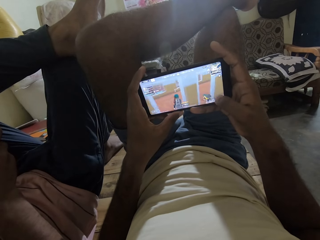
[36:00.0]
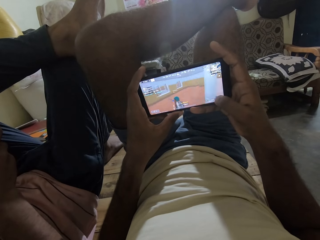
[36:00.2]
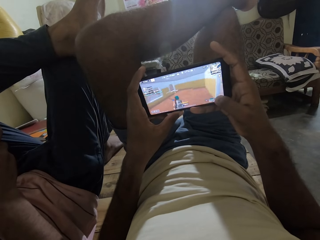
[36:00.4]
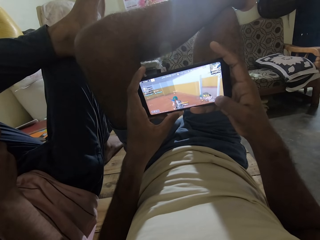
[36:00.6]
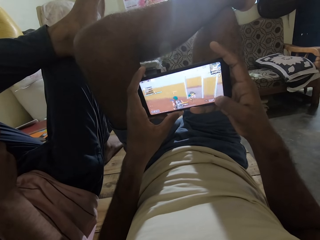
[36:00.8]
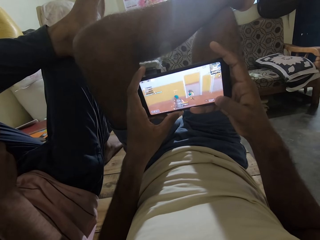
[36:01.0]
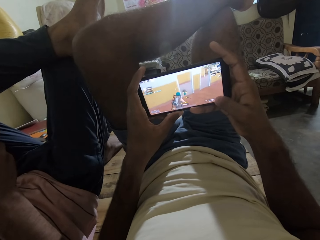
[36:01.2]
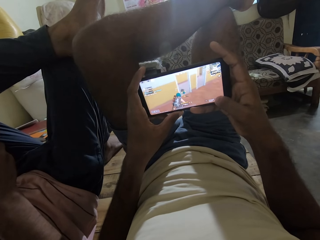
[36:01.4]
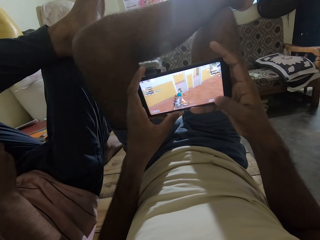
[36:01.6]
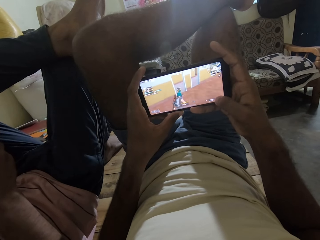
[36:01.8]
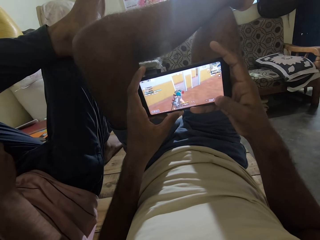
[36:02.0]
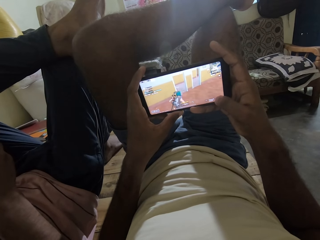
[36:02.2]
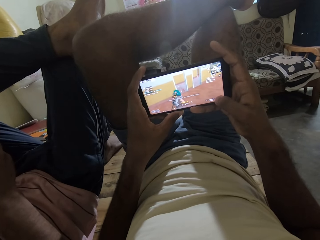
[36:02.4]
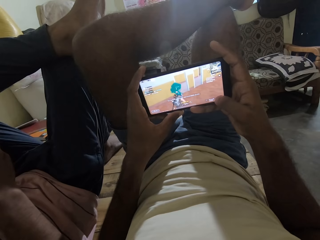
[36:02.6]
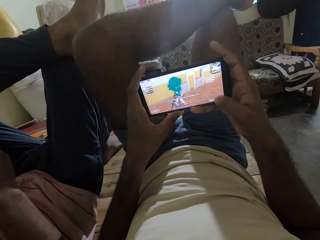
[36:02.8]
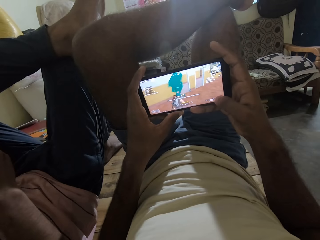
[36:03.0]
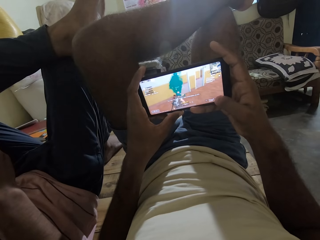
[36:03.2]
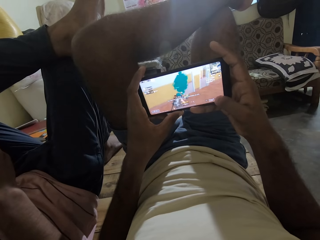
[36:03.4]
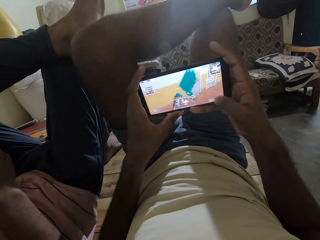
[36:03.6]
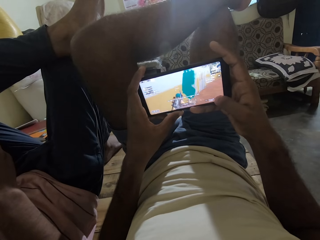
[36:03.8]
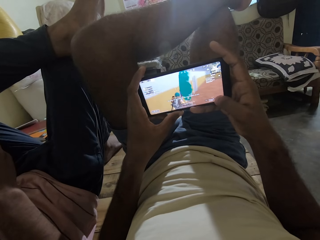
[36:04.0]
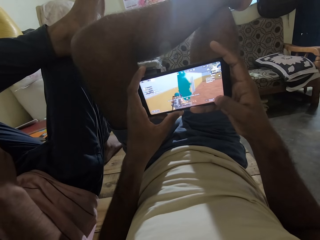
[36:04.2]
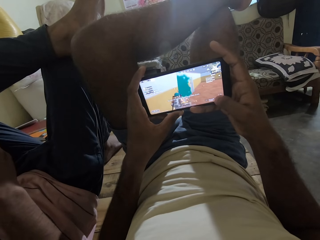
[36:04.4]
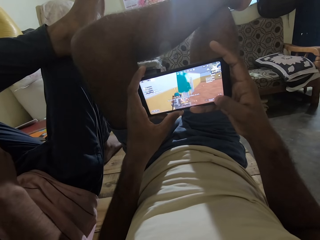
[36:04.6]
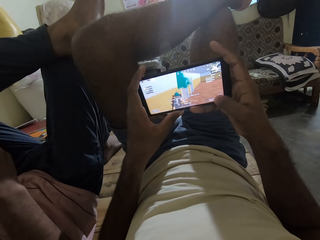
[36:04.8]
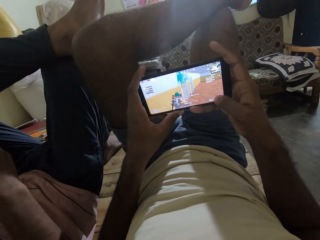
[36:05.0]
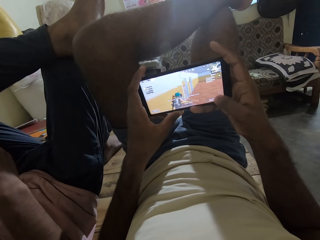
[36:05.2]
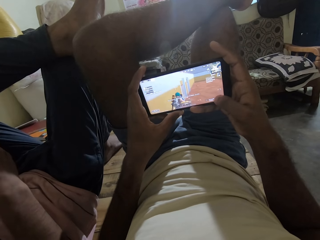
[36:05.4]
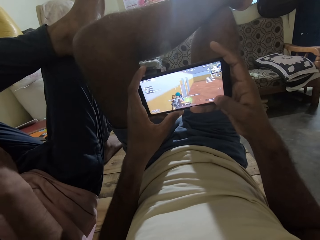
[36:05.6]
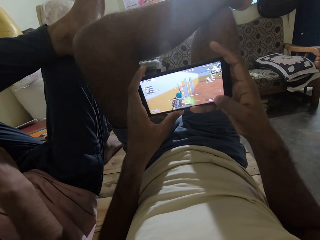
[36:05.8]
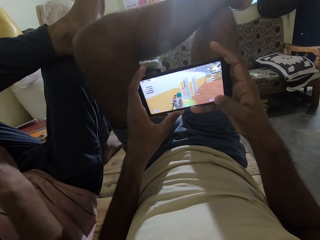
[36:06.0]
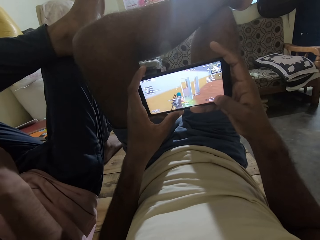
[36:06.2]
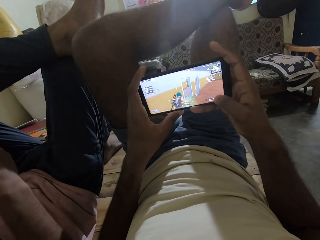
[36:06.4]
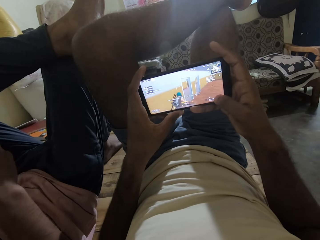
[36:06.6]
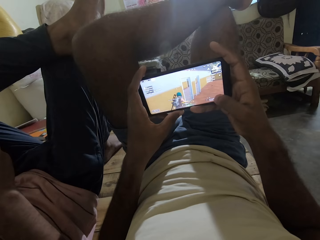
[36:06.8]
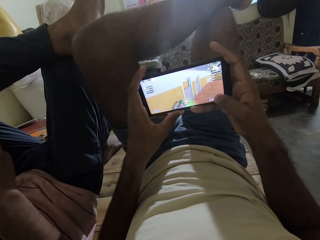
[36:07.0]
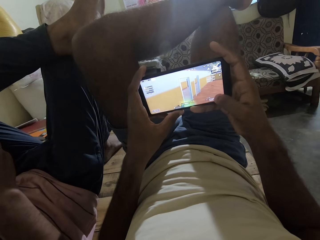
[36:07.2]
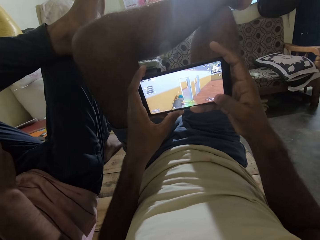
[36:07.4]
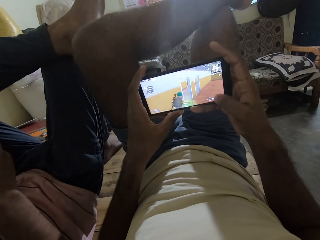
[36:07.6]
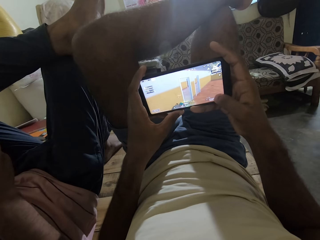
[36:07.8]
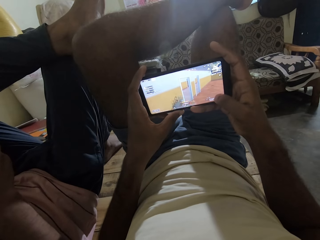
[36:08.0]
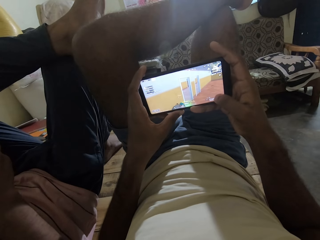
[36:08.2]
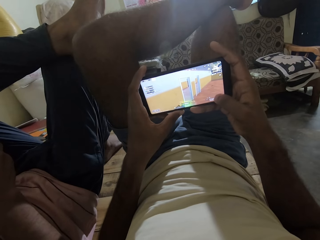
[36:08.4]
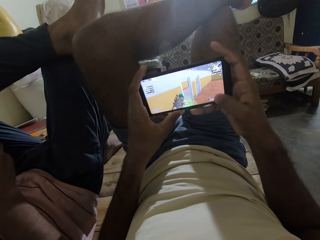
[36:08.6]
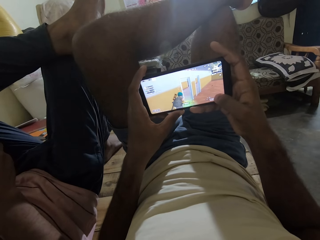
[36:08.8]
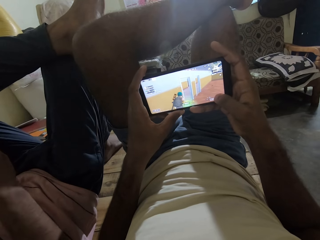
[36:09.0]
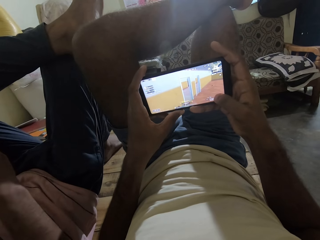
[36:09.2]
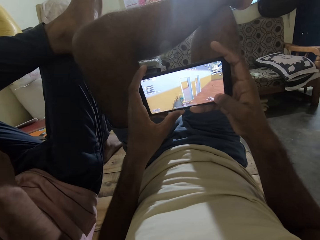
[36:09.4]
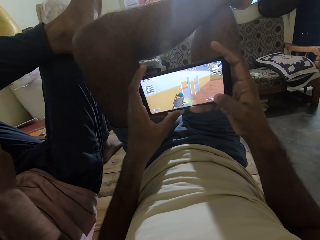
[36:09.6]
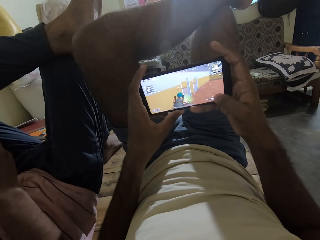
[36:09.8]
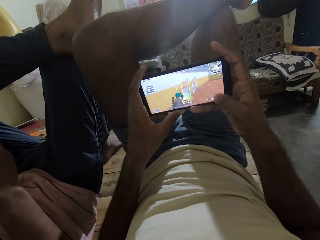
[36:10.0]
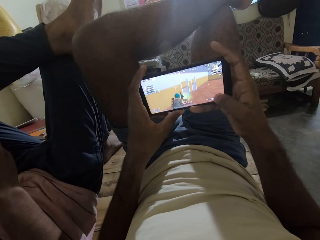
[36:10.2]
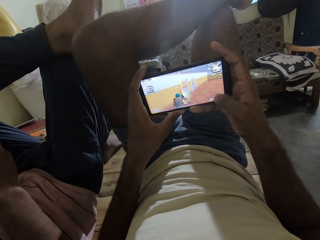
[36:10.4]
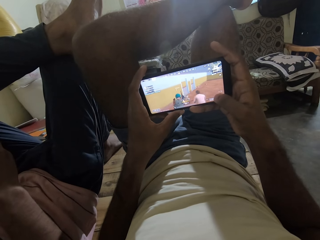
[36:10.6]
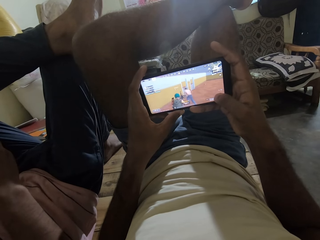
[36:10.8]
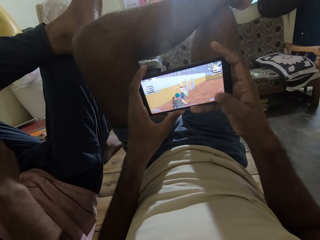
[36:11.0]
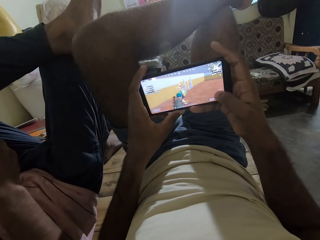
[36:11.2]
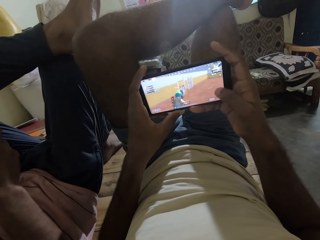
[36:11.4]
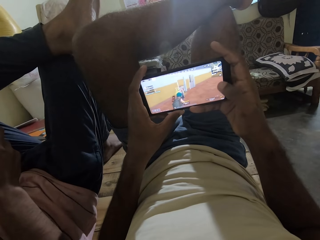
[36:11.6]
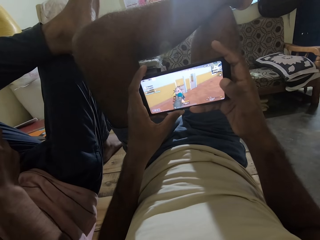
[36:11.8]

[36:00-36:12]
The camera wearer interacts with the man.

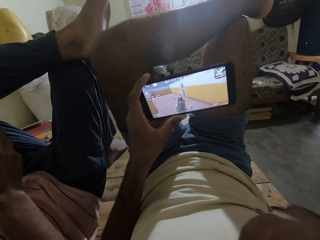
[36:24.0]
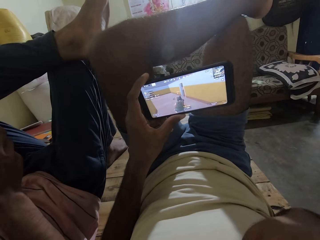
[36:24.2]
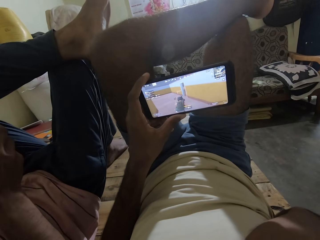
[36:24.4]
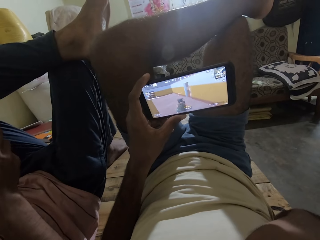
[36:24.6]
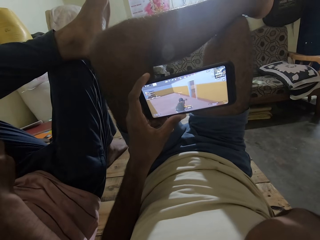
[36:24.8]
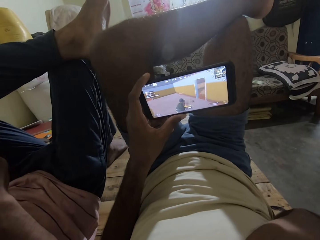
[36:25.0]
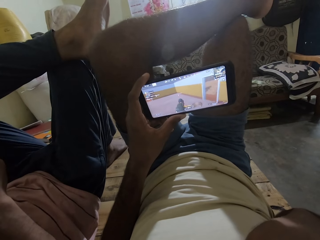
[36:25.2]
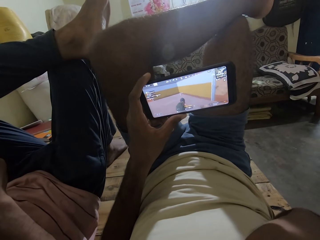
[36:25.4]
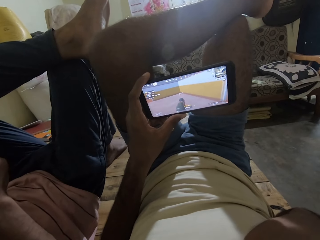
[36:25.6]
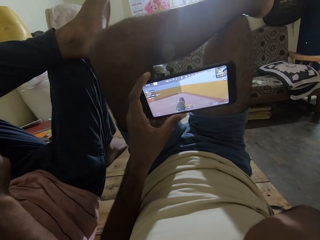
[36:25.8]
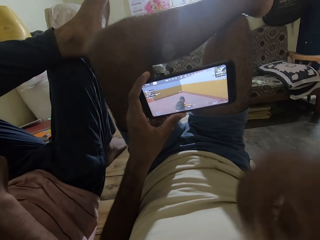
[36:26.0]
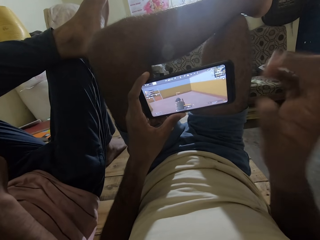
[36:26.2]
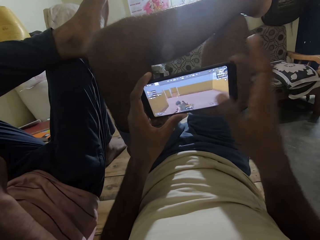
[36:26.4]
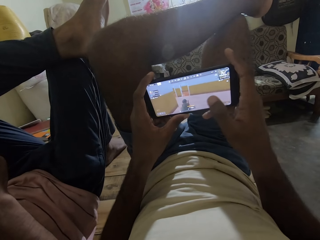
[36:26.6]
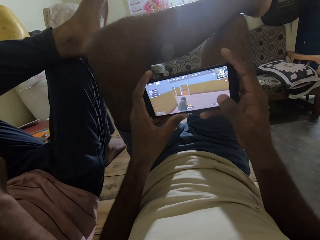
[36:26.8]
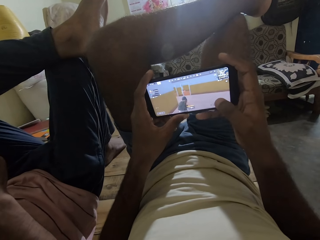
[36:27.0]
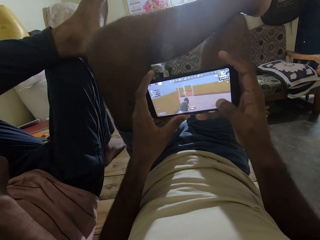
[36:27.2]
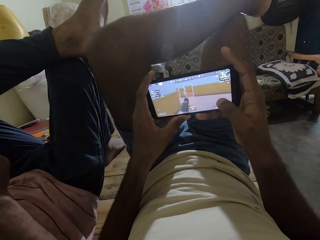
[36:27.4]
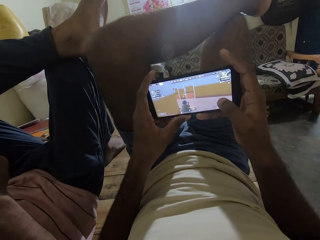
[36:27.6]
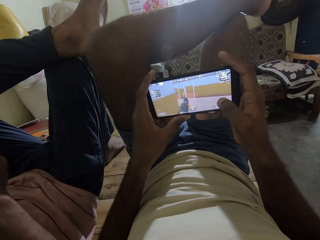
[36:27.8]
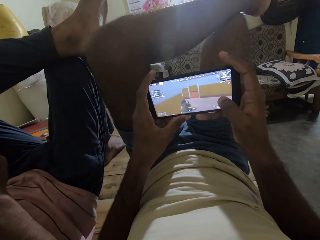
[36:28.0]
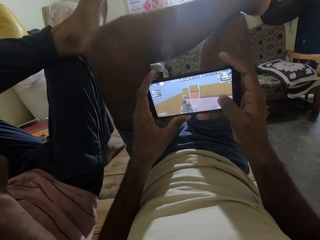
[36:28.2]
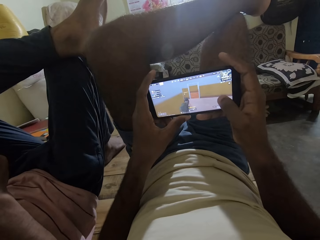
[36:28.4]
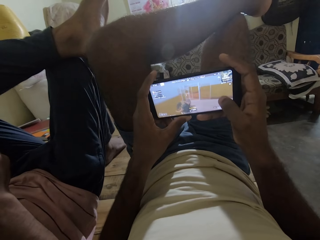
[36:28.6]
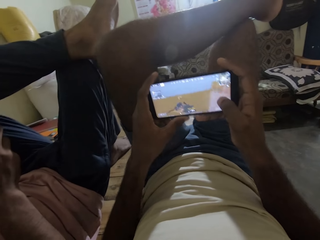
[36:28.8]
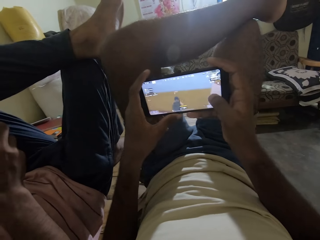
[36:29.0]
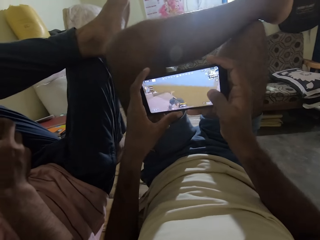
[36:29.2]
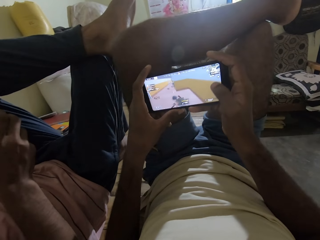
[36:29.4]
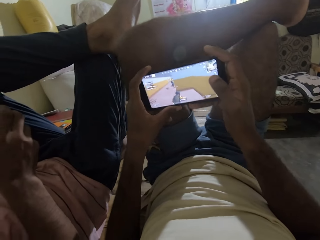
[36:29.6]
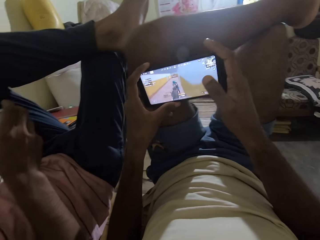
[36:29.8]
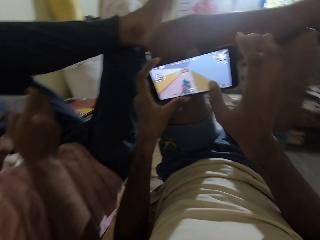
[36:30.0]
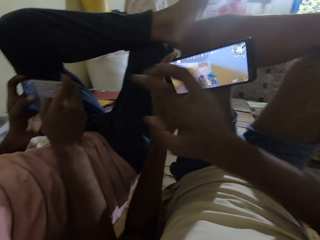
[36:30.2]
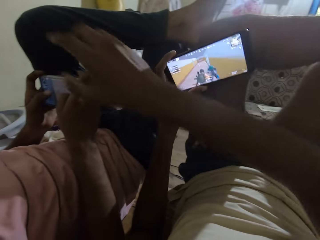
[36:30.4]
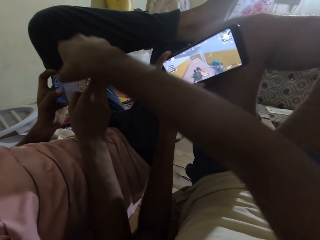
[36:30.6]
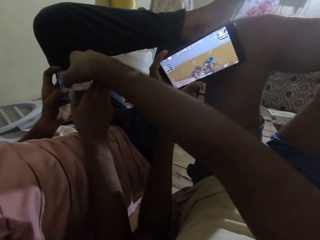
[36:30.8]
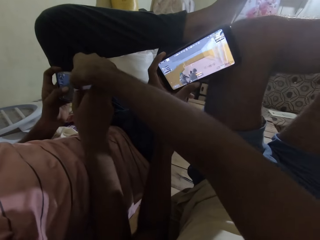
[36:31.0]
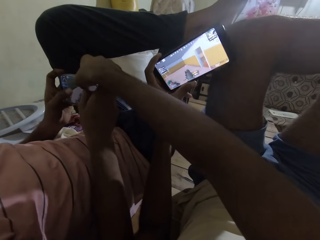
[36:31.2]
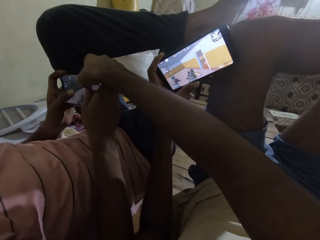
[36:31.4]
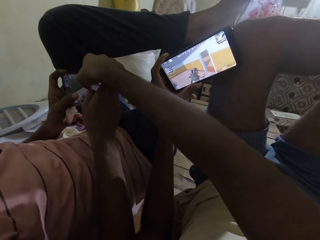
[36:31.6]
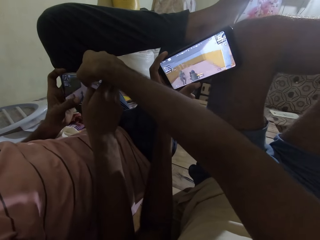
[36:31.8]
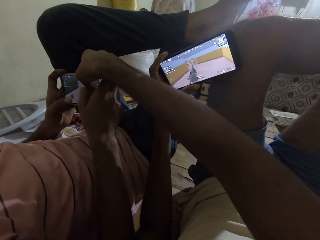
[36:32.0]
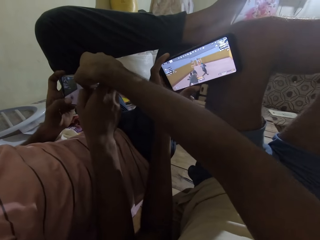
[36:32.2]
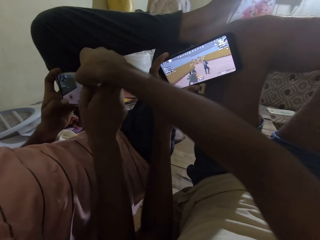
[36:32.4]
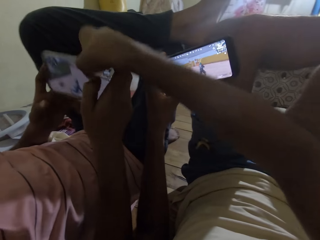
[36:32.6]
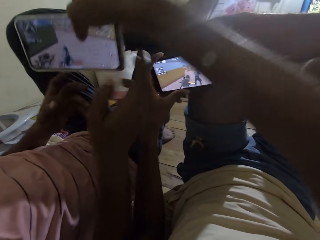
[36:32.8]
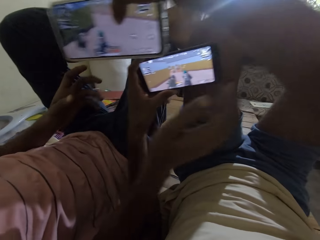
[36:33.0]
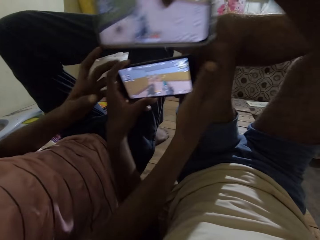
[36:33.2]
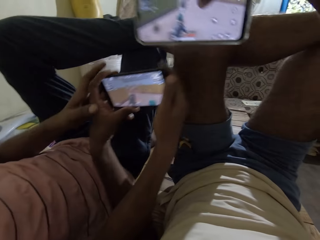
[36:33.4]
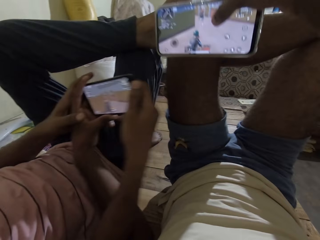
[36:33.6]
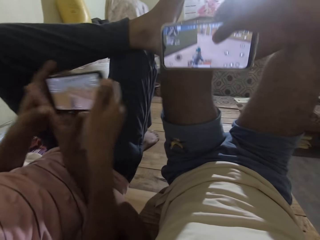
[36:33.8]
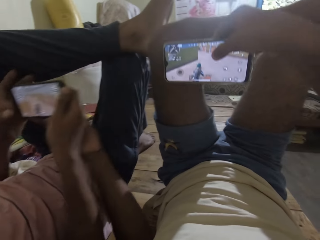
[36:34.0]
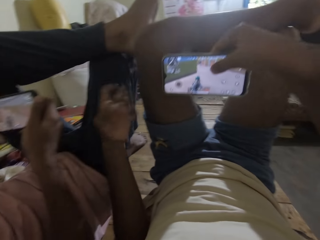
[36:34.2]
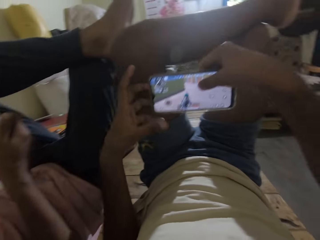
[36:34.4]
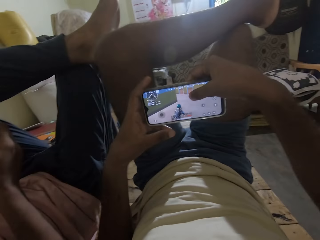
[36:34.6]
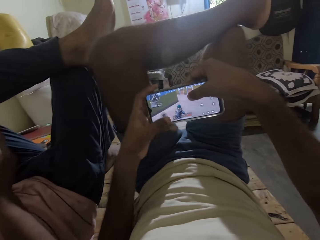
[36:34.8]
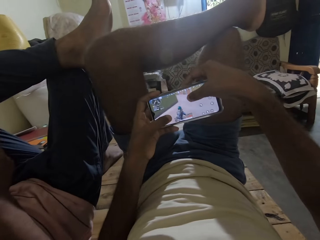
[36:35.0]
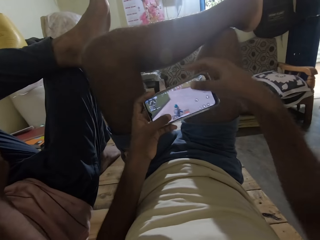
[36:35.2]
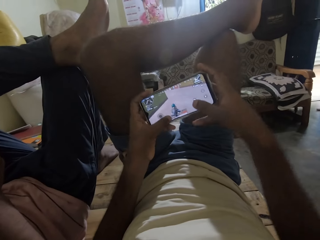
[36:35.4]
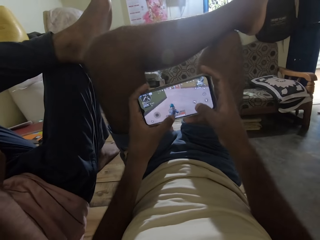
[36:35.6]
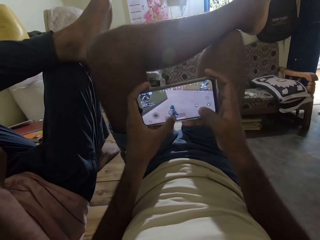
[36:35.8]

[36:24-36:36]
The camera wearer lifts his right hand to his face. He touches the phone. He takes the phone from the man. He exchanges phones with the man. The man takes the phone from the camera wearer.
